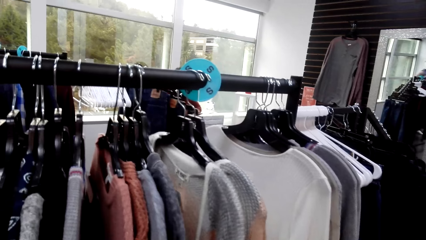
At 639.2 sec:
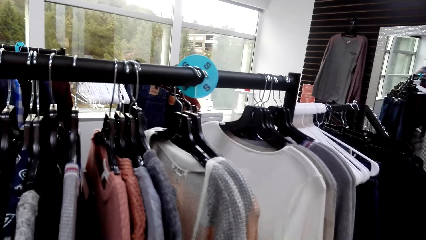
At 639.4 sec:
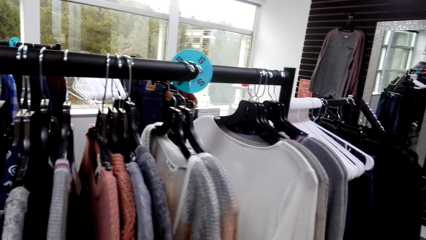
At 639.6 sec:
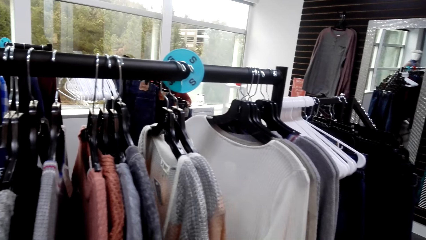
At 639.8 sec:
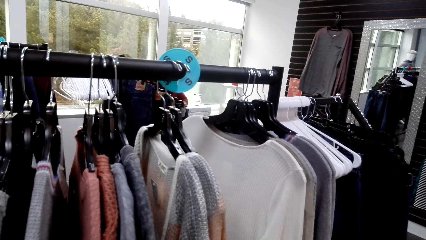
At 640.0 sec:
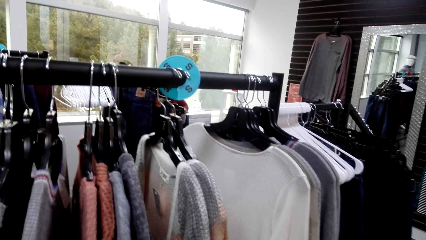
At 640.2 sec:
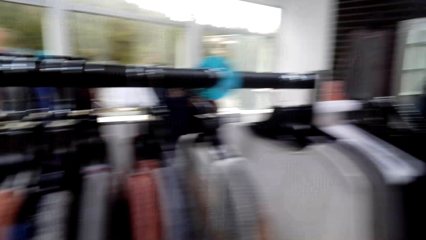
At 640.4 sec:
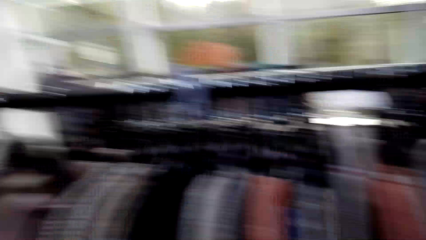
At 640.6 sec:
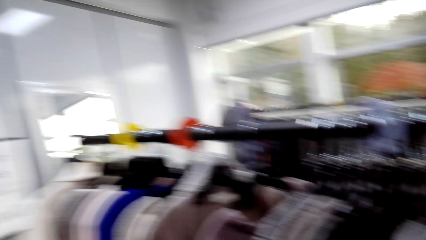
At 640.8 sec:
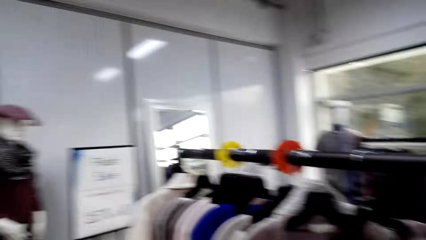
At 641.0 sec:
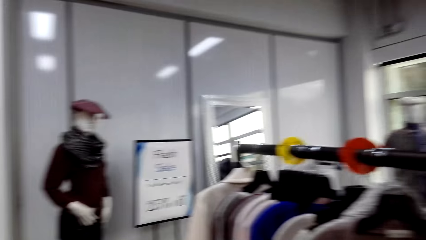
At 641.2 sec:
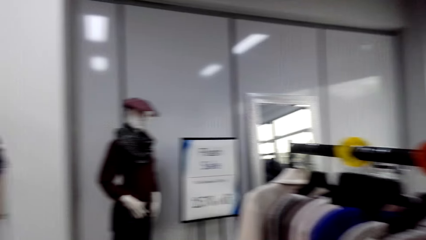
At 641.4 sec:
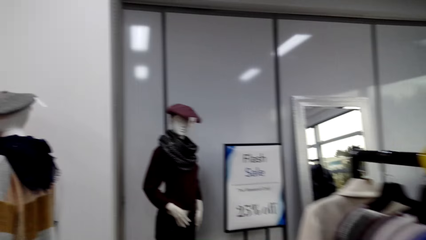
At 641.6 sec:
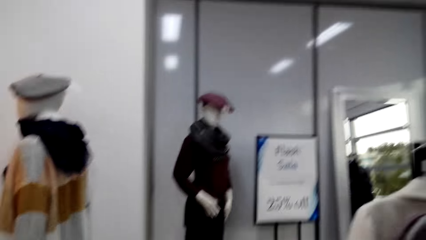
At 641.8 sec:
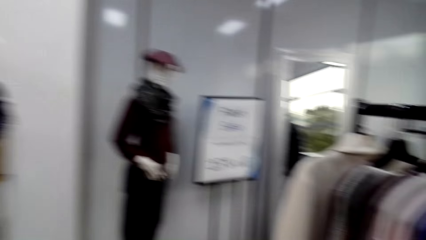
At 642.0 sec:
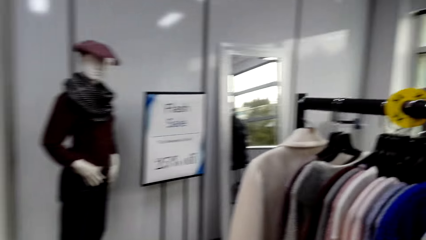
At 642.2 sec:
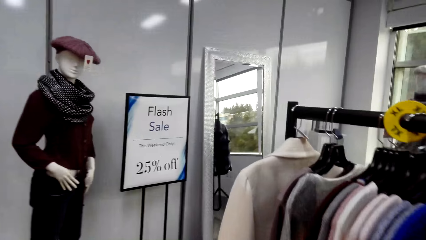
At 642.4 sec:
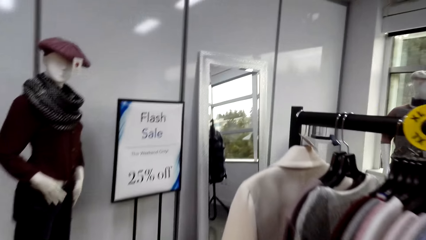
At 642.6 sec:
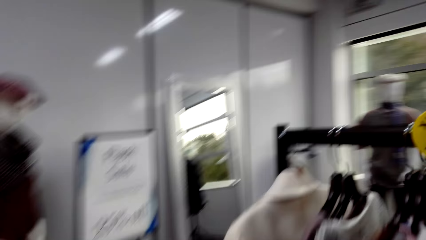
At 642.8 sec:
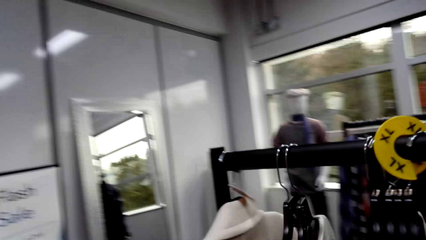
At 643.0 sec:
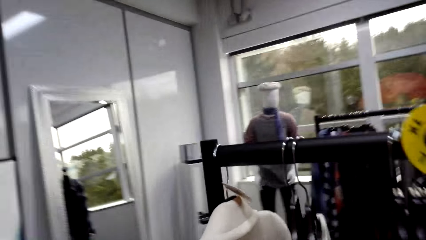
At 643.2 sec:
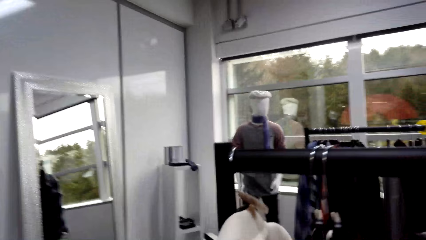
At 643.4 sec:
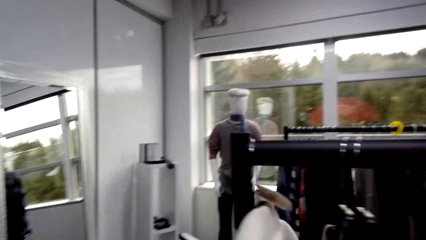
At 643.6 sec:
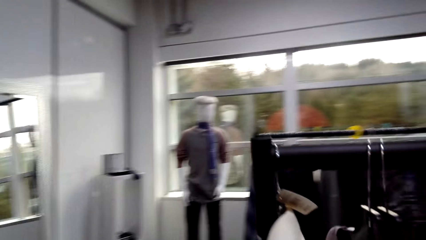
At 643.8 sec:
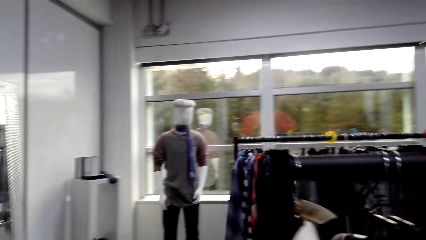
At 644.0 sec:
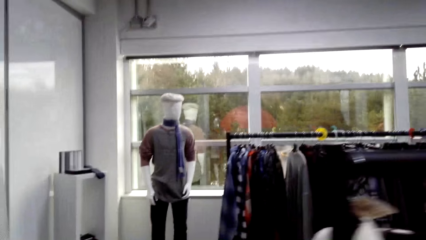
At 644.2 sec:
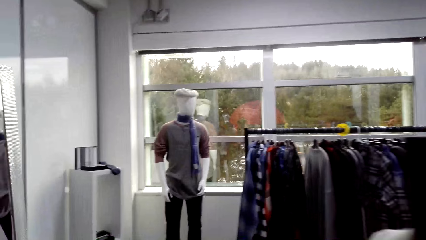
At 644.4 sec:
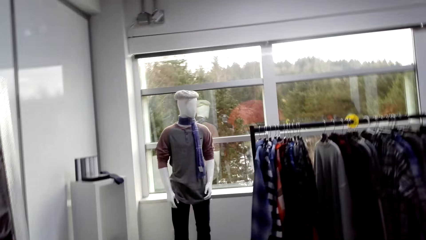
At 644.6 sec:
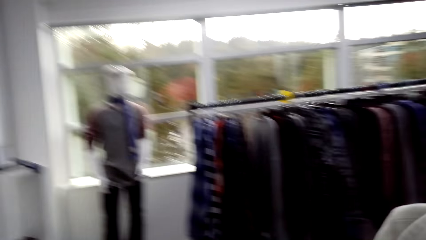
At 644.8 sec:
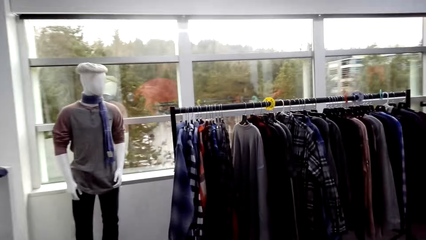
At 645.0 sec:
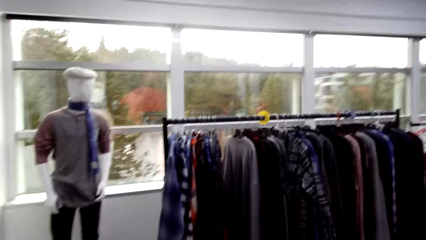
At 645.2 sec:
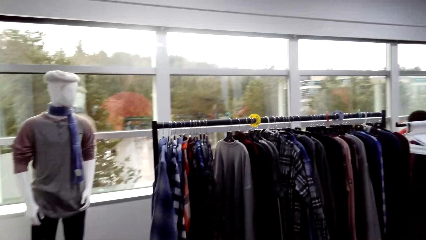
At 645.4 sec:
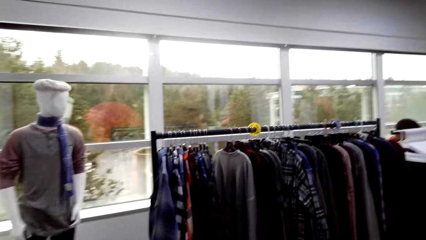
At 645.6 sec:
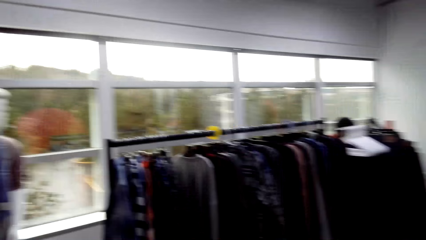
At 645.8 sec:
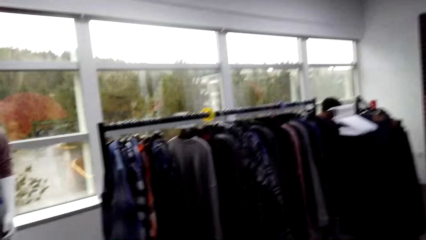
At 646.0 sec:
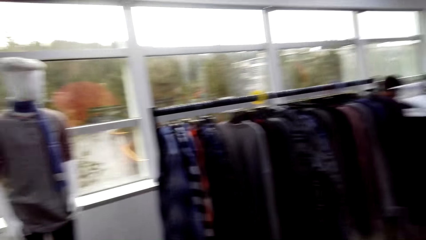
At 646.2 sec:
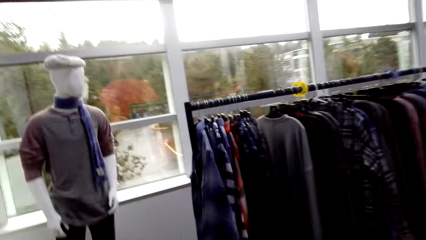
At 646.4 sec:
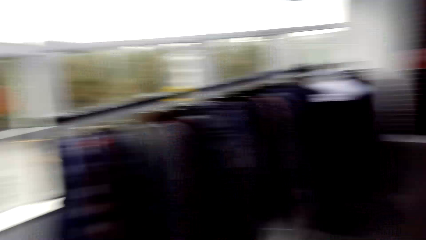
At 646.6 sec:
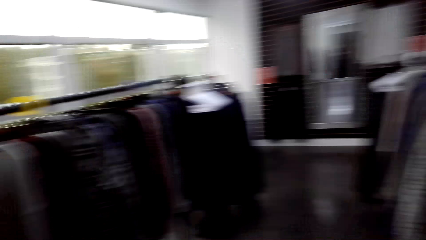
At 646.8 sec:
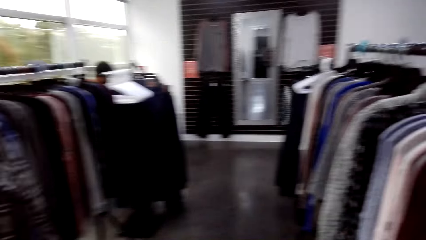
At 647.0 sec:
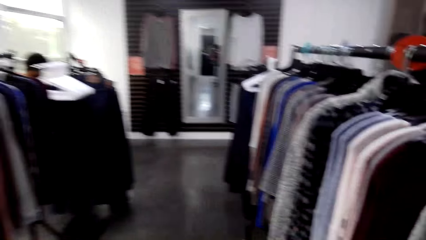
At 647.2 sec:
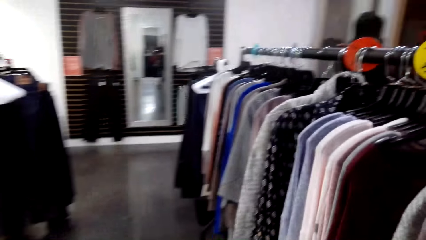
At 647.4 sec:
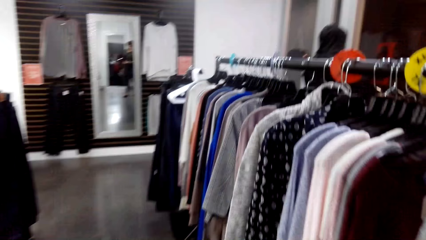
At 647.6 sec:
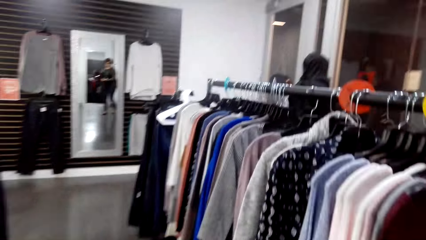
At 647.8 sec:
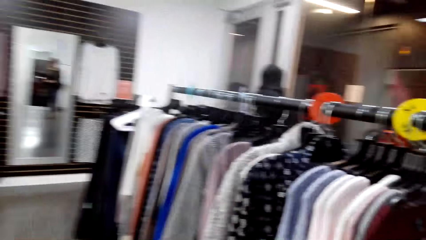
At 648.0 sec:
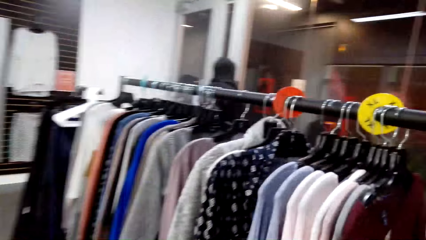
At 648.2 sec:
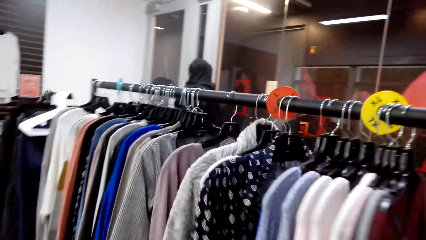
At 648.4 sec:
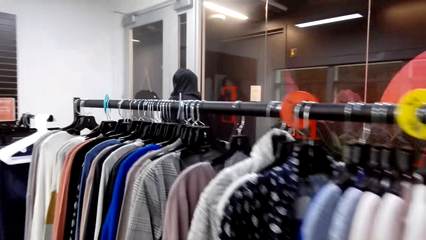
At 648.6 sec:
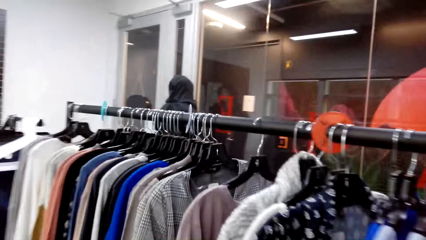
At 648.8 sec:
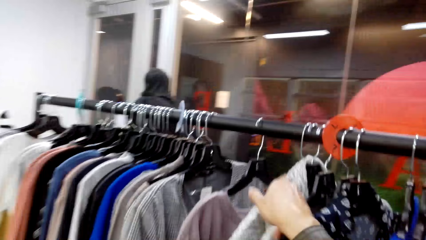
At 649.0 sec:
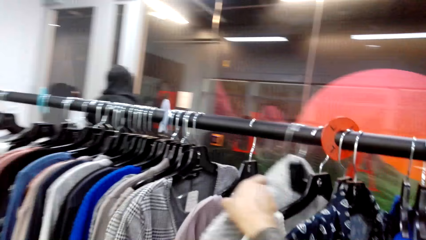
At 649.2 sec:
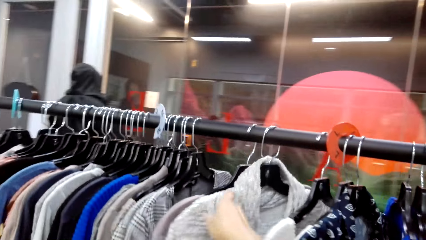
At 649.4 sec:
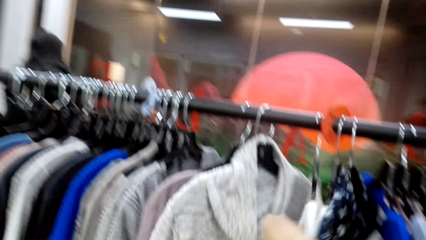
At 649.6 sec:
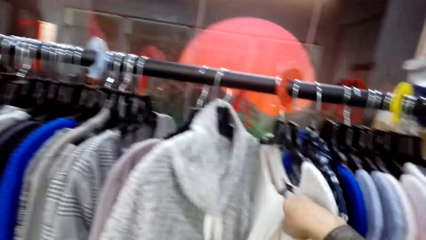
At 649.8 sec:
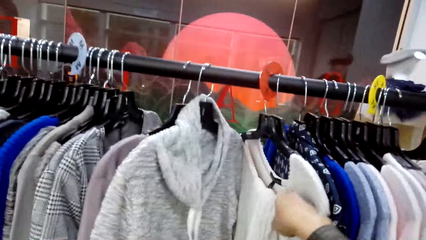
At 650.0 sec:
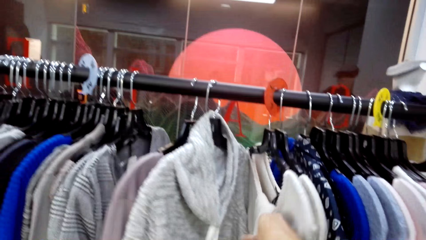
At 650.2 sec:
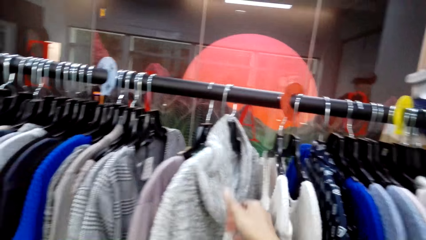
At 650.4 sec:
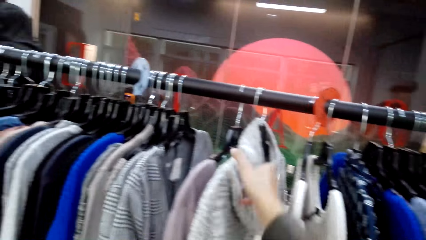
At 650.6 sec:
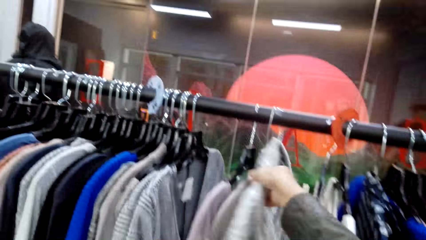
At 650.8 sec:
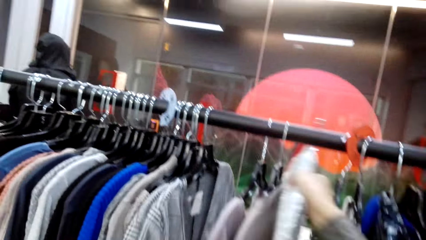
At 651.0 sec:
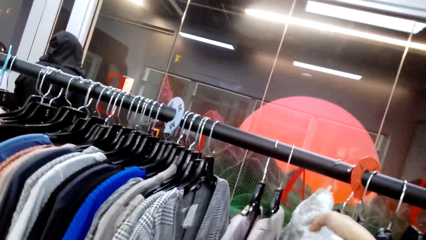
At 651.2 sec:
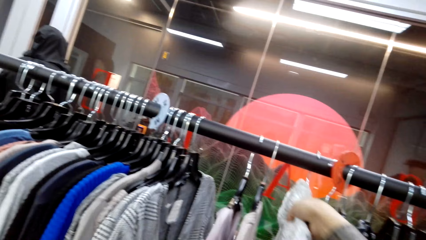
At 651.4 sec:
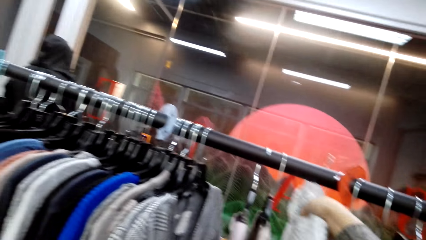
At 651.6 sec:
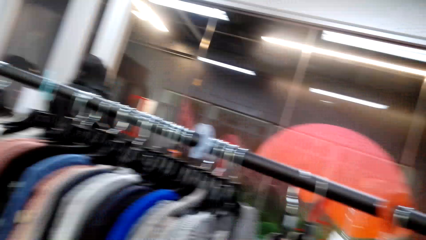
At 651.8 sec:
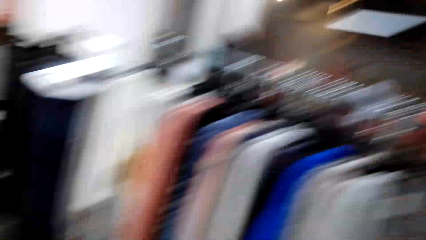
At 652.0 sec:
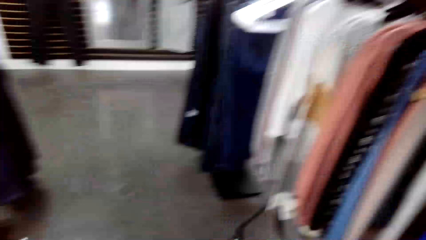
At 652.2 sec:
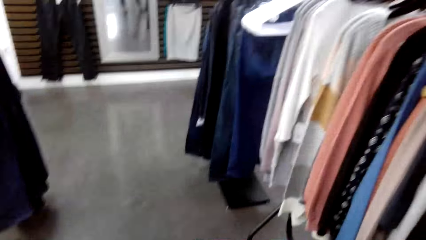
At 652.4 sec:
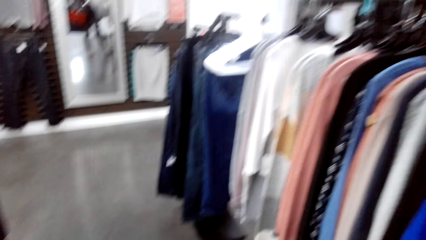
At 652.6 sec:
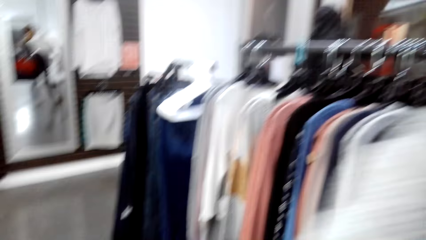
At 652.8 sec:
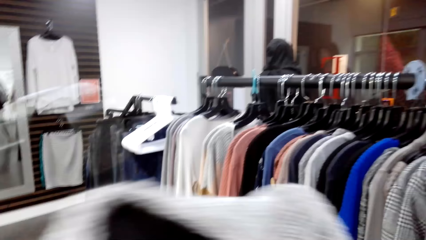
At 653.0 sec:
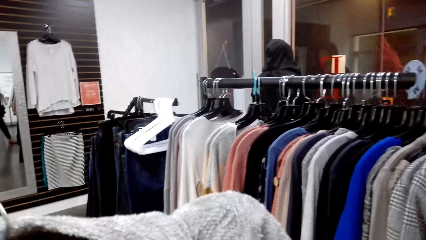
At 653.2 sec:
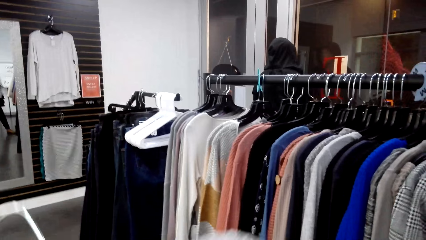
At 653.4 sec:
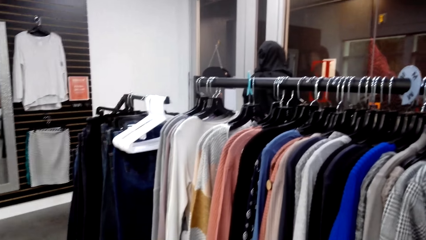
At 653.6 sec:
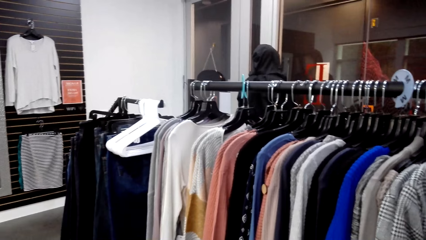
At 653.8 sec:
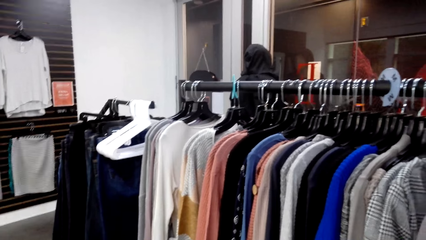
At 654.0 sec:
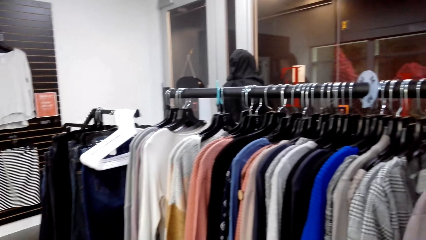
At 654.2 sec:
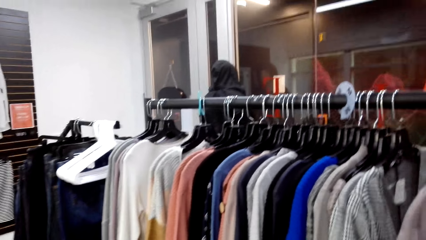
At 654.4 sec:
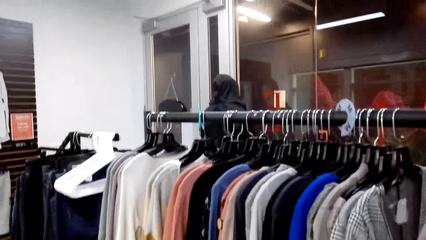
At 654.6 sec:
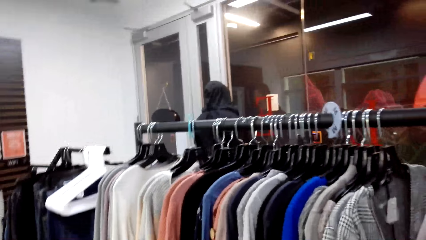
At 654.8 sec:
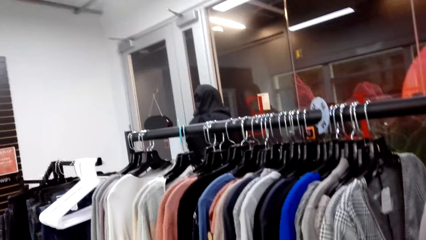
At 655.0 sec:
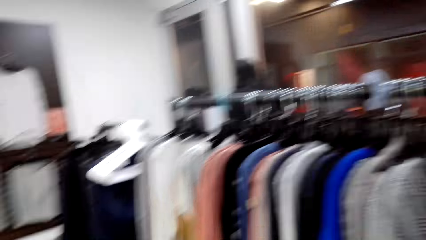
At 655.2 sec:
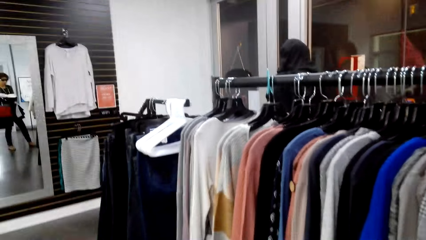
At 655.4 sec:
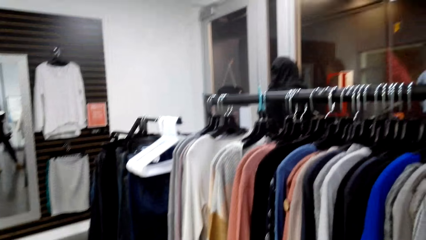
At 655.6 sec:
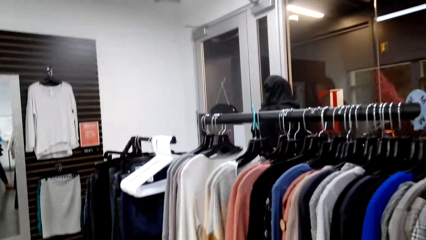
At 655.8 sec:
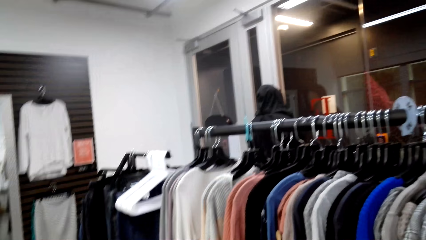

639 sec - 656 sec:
The camera wearer walks to the other side of the cloth line. They remove a pull neck sweater or cloth from the cloth rack. They move the clothes on the other side of the cloth line. They check the cloth.
